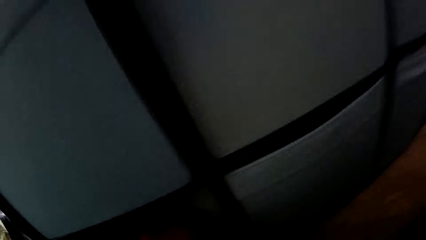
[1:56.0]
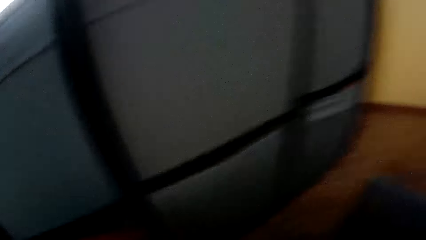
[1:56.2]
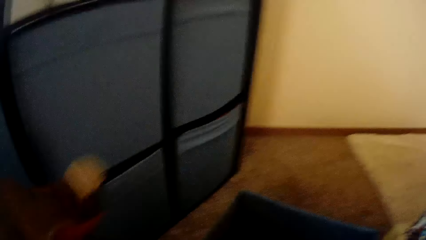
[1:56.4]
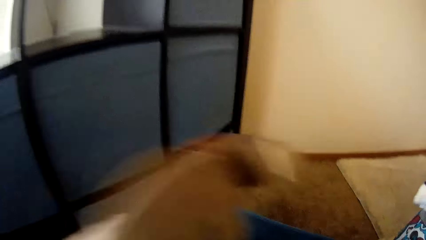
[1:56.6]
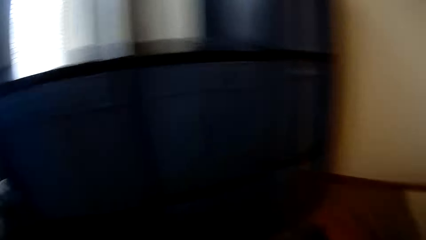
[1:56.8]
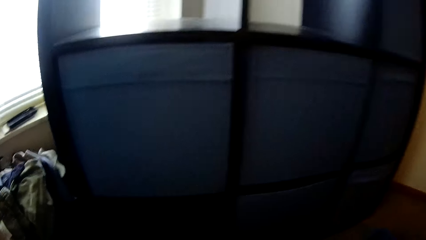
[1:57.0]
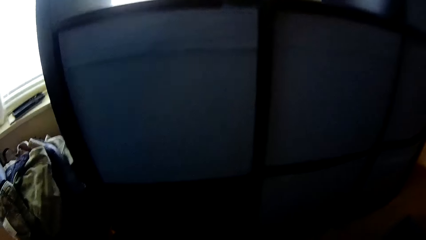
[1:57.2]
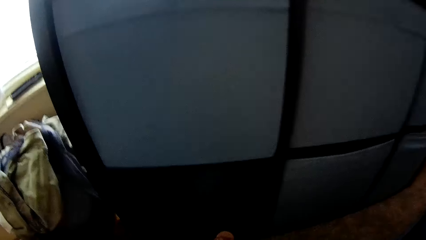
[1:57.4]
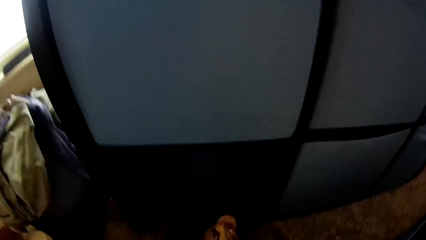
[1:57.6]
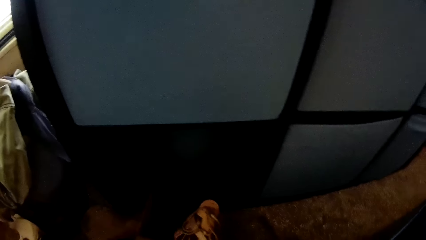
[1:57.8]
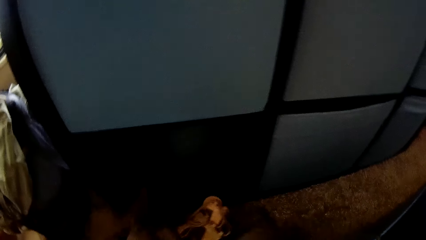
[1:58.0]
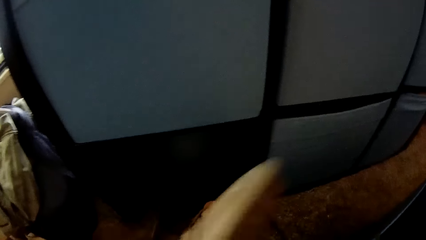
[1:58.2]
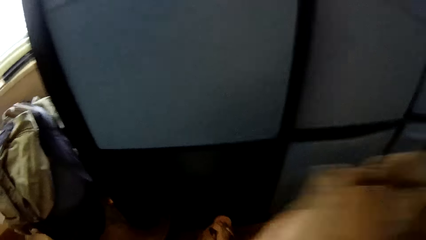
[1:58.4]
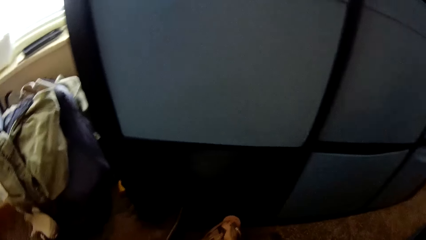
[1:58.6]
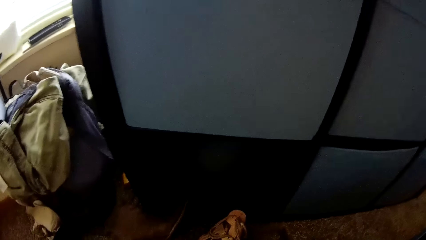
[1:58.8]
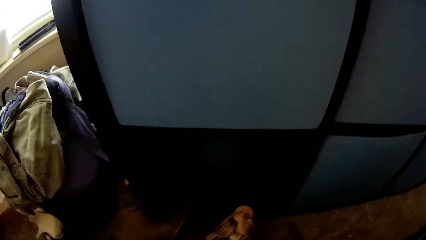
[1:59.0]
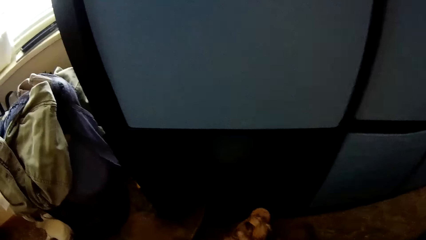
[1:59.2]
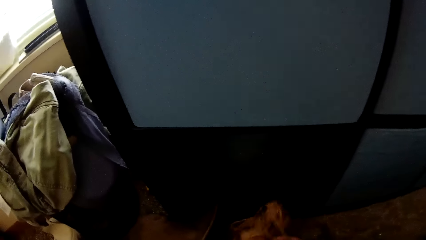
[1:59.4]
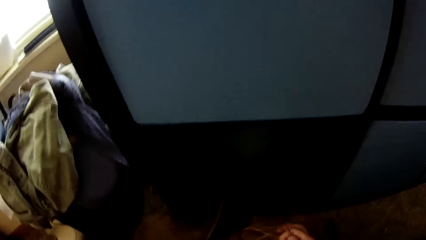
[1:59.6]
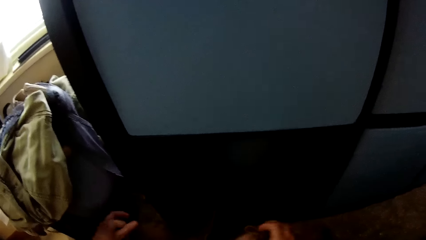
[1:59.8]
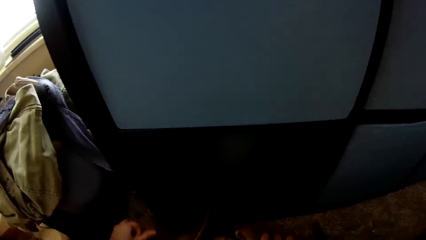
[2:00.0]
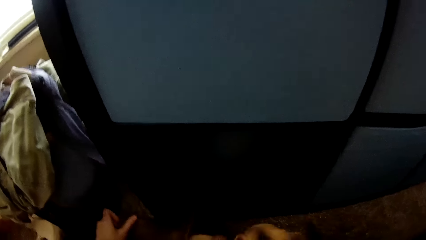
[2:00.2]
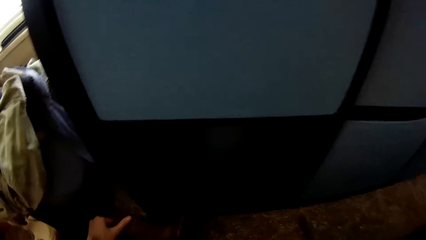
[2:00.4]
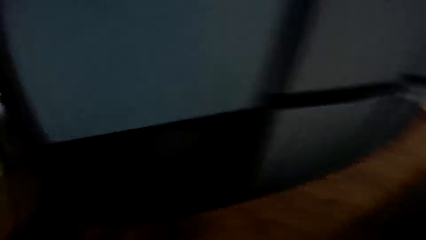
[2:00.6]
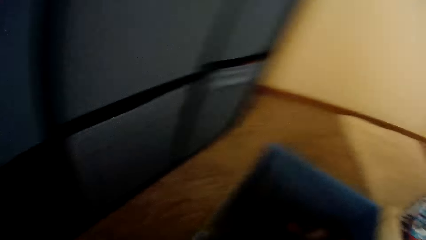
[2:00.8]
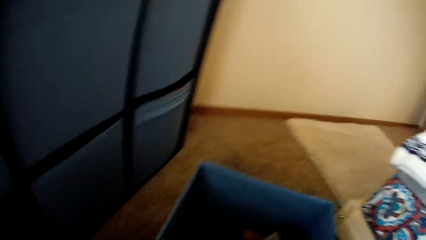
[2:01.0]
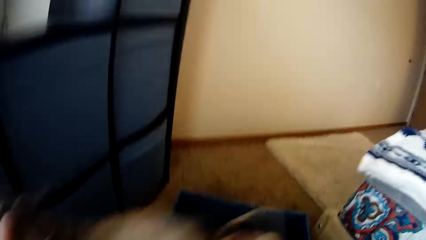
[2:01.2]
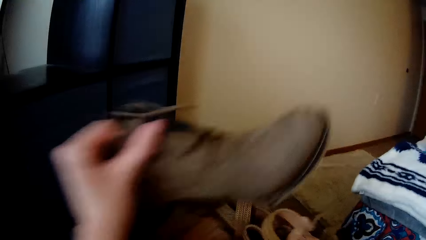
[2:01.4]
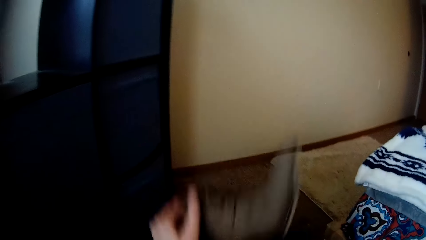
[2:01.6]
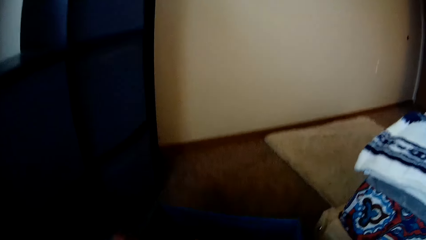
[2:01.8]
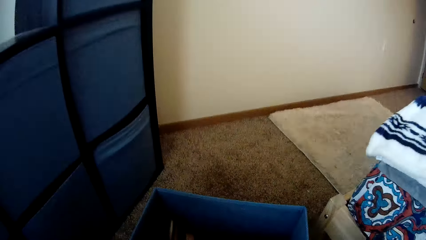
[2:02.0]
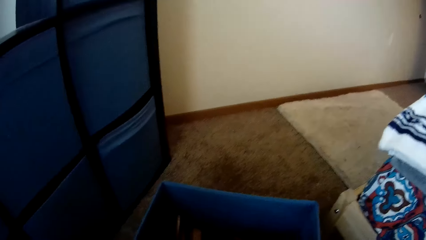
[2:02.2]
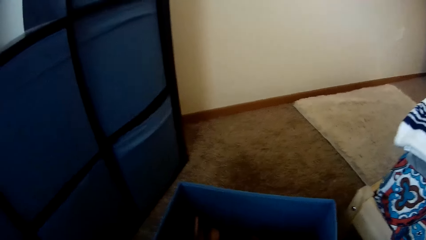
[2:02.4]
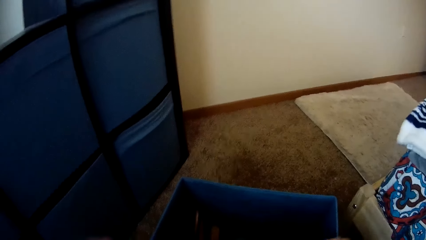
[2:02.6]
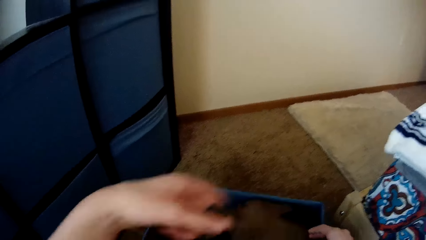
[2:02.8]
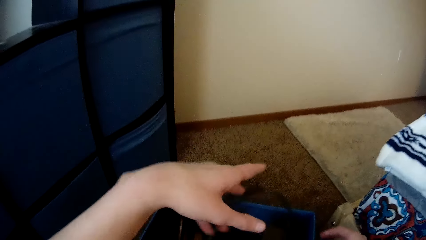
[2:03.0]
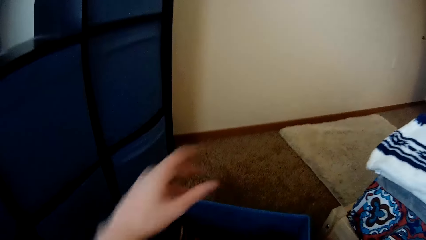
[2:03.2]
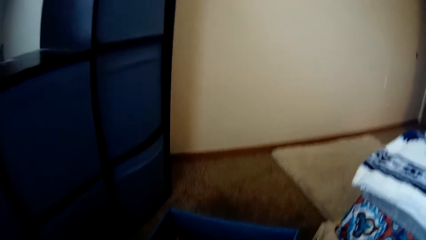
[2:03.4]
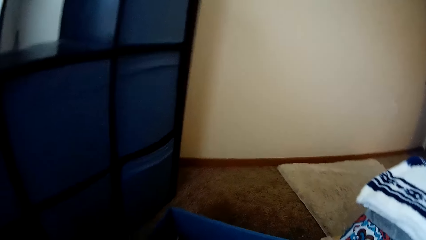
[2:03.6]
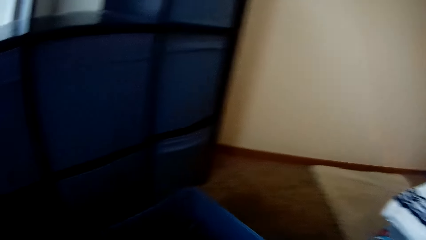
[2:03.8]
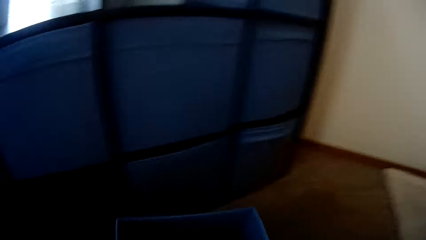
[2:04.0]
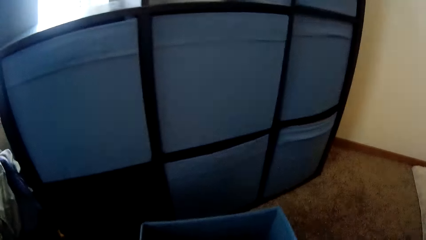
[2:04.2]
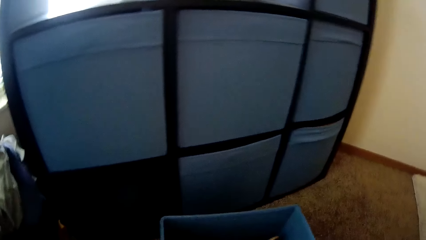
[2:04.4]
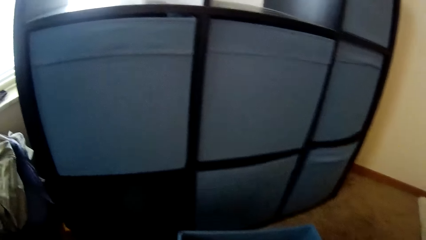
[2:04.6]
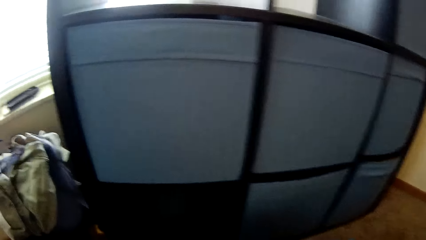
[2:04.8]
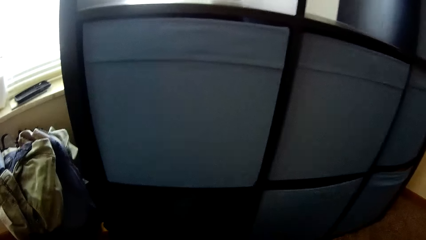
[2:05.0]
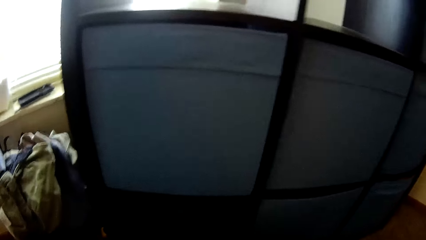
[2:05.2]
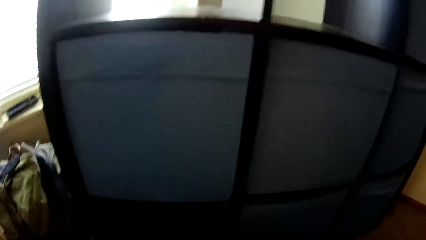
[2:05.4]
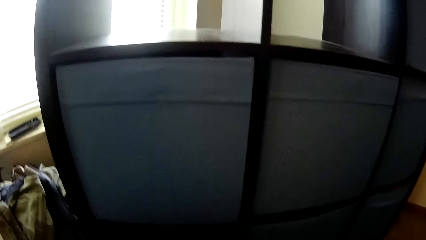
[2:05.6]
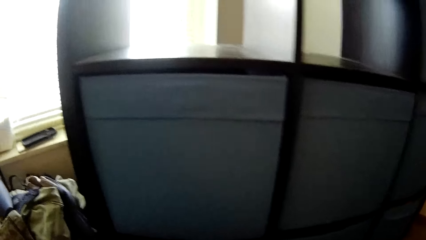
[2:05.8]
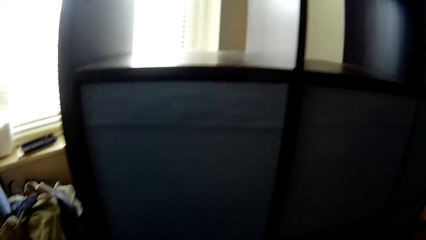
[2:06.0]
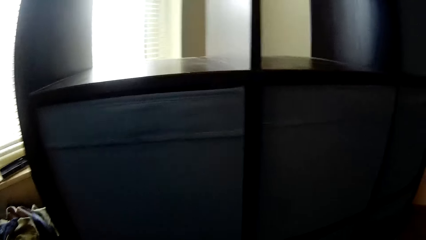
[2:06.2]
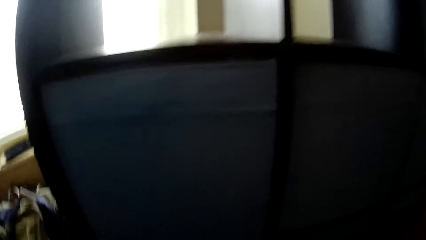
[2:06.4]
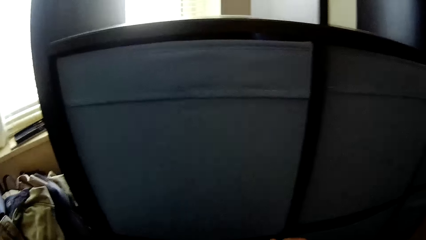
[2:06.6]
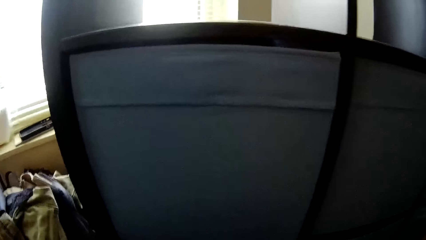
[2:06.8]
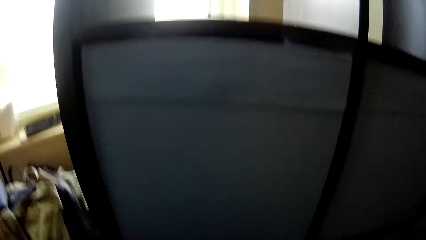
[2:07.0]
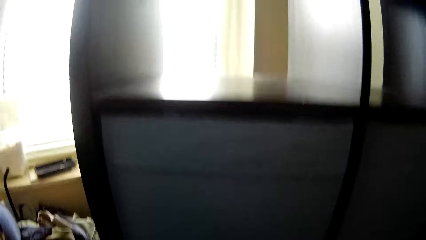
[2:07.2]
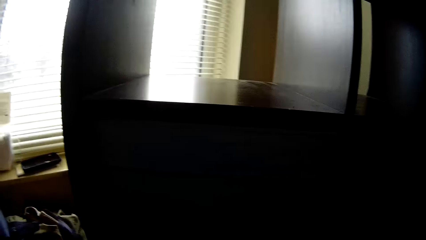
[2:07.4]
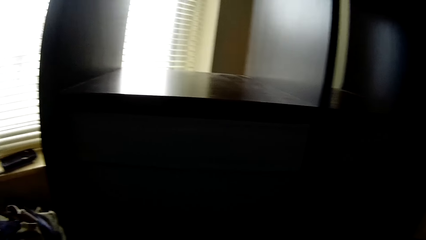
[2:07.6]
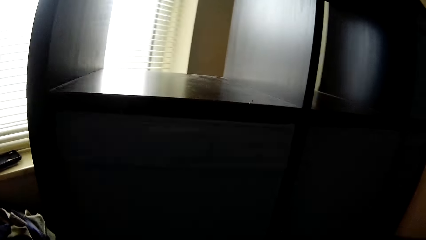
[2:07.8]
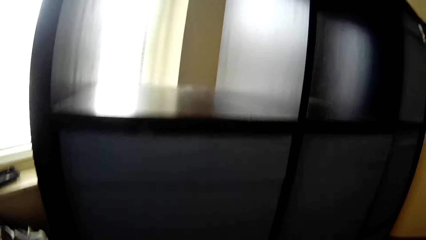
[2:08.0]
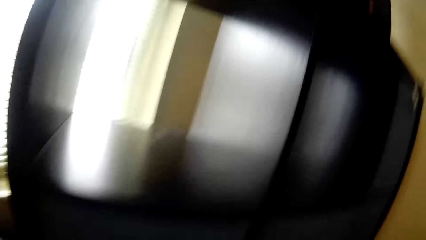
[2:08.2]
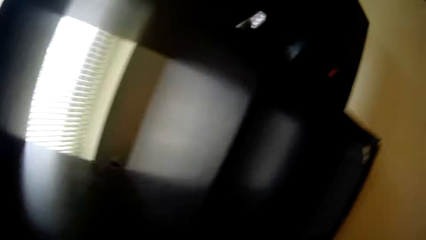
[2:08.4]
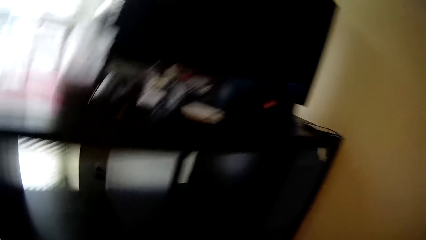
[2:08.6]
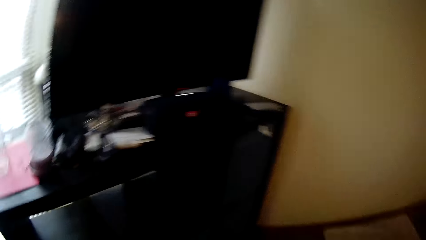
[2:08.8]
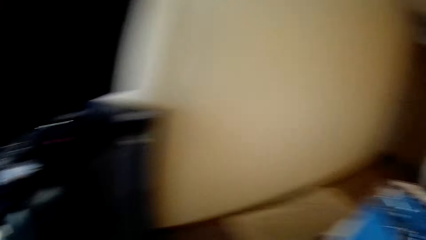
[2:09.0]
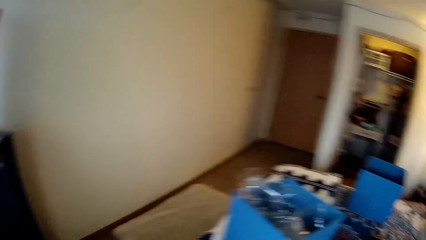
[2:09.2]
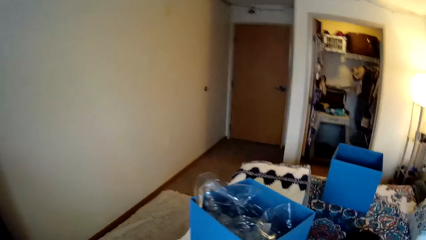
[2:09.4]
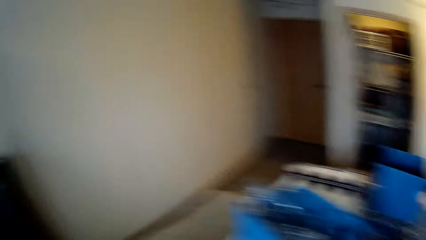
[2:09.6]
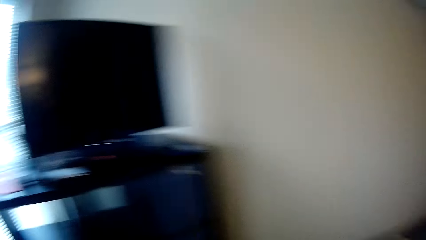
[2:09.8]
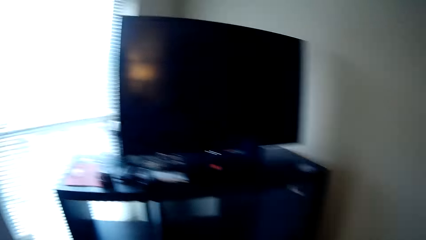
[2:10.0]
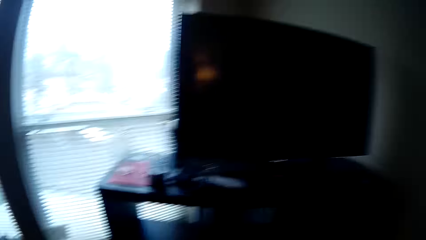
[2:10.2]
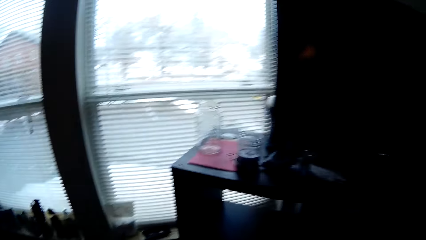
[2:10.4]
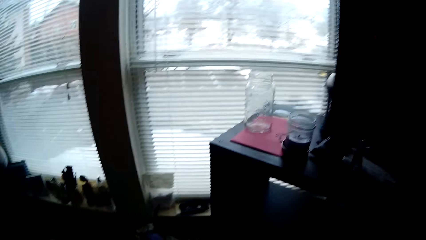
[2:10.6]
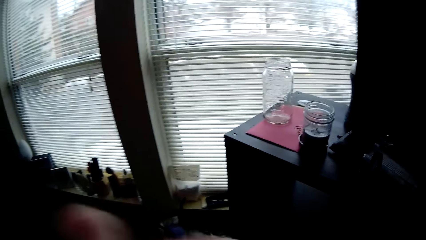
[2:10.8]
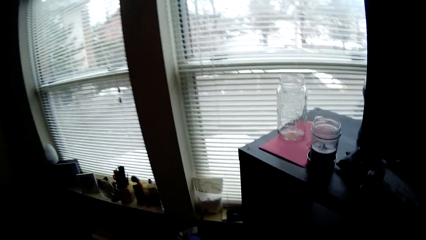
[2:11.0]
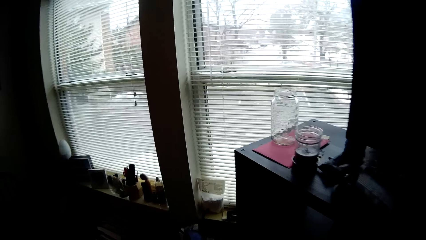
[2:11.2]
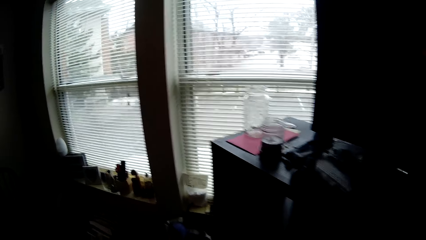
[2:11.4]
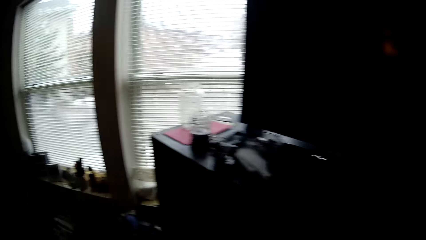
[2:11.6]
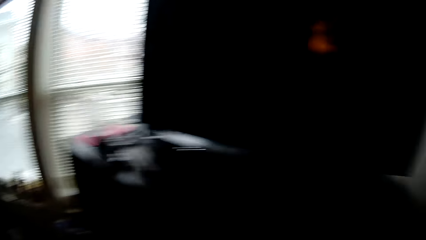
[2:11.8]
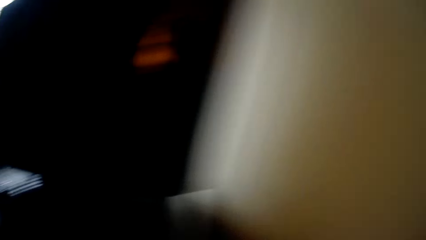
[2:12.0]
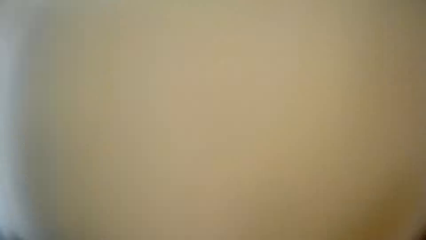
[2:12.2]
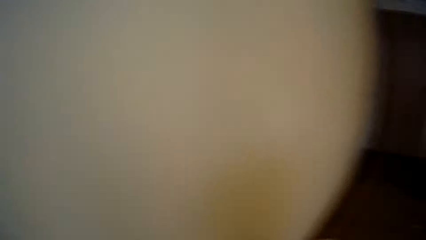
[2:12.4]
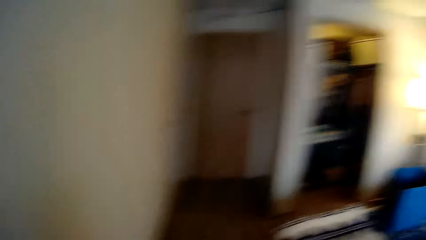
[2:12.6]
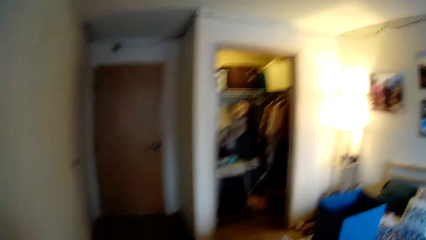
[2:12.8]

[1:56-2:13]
The camera wearer throws the piece of cloth in a drawer on the floor. He picks a piece of cloth on the floor with his right hand. He picks some footwear from the floor with both hands. He throws some of the footwear in the drawer on the floor.
